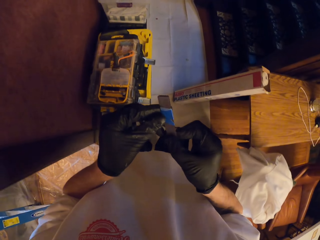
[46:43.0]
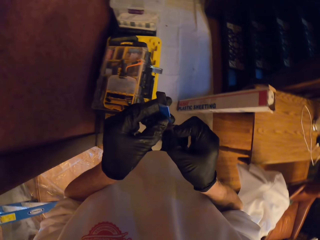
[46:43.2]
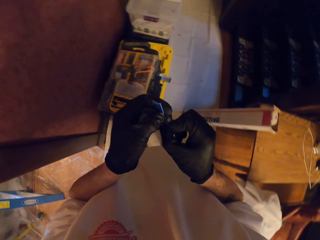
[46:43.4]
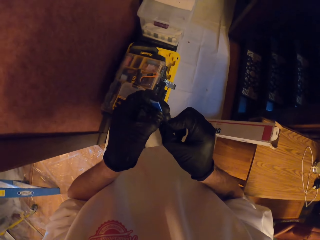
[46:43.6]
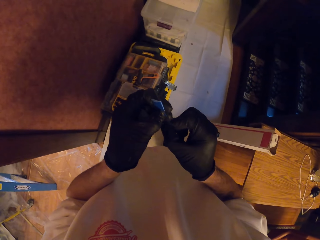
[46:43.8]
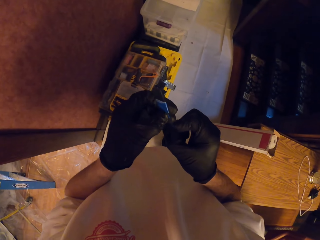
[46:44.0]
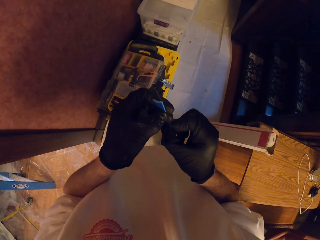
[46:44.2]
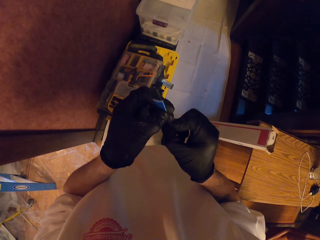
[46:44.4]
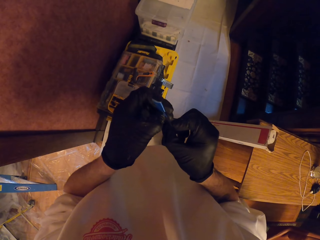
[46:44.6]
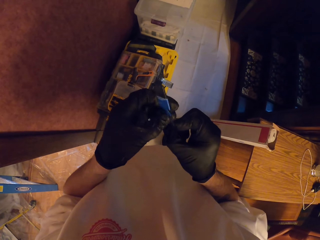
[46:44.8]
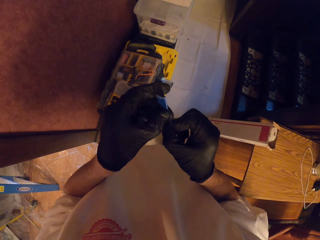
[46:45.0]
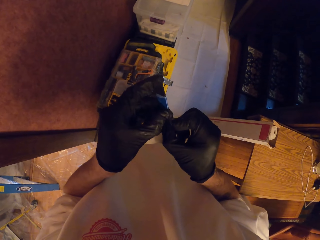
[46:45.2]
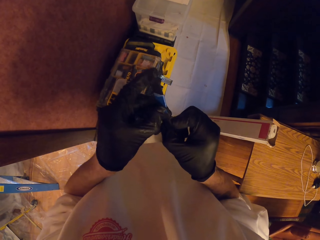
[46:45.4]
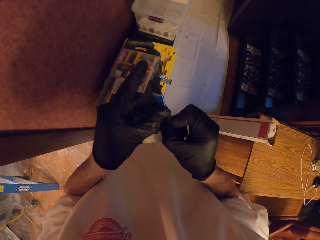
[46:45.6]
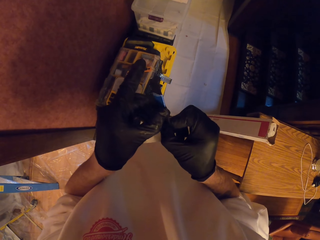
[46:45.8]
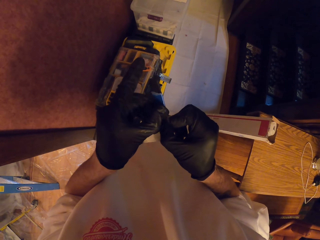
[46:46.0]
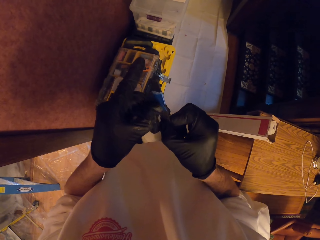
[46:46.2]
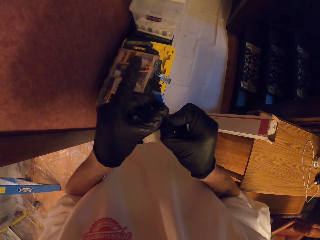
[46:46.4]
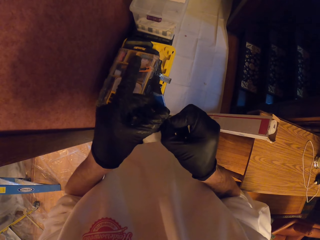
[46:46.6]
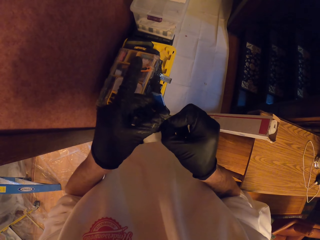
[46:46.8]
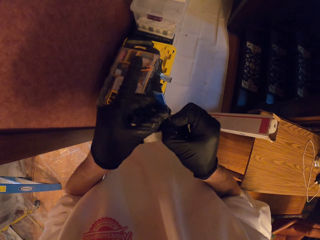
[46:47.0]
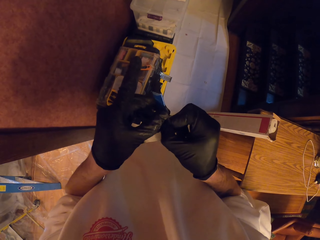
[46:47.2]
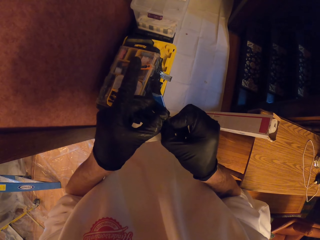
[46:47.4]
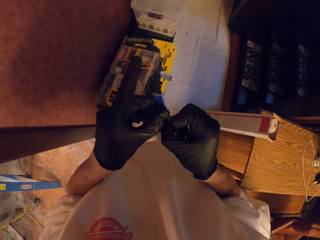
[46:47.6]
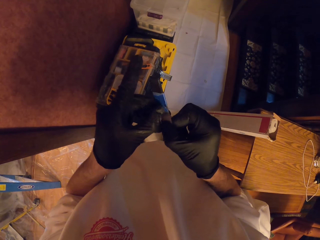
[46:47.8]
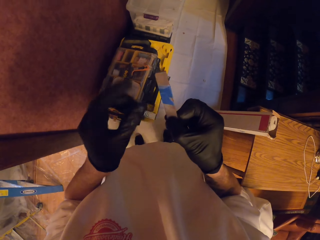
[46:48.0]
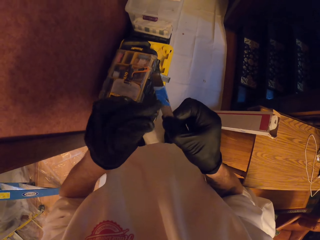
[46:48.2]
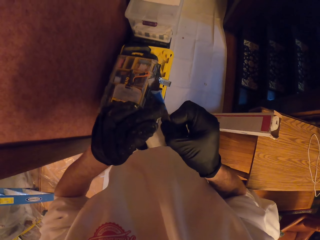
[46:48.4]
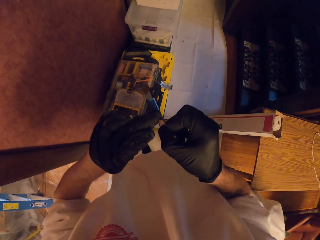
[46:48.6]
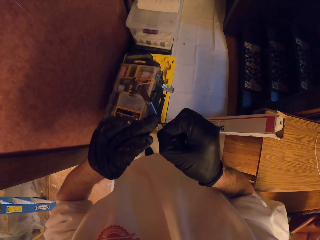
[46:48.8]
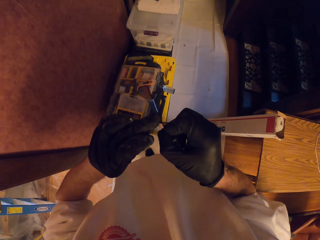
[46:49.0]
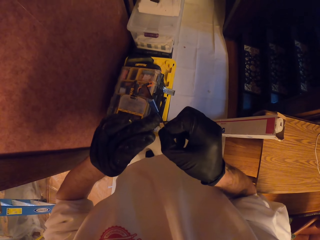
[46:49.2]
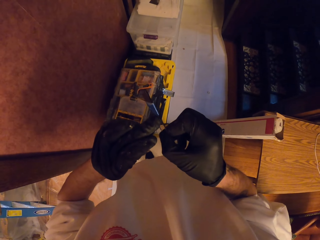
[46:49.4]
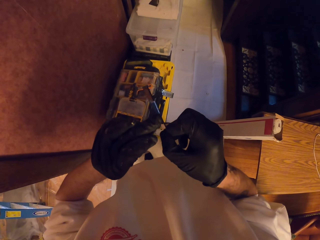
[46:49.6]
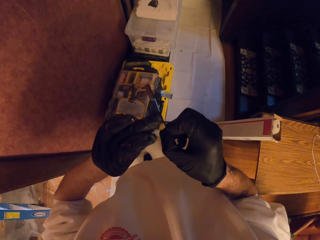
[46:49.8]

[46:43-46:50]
The camera wearer unwraps the sellotape.

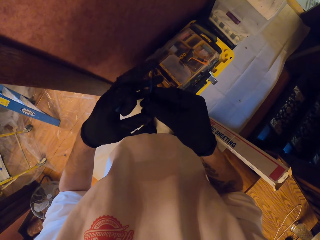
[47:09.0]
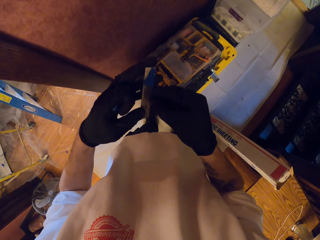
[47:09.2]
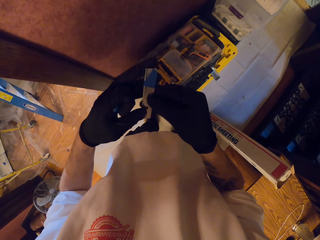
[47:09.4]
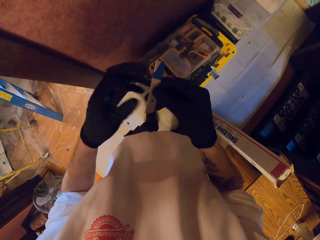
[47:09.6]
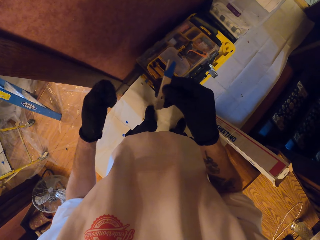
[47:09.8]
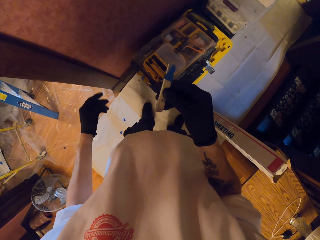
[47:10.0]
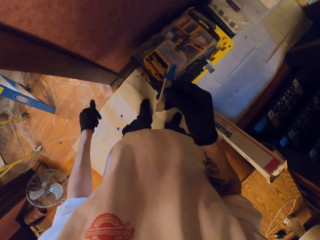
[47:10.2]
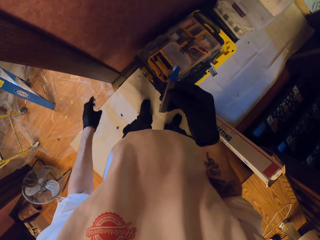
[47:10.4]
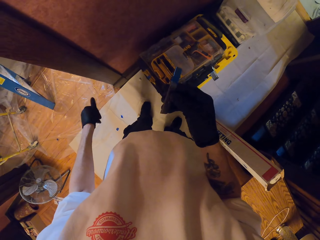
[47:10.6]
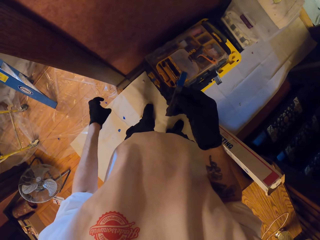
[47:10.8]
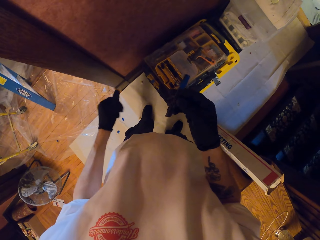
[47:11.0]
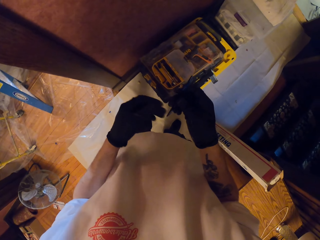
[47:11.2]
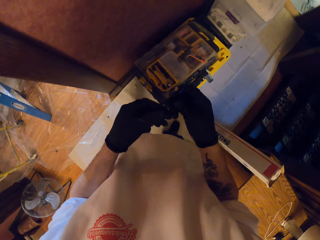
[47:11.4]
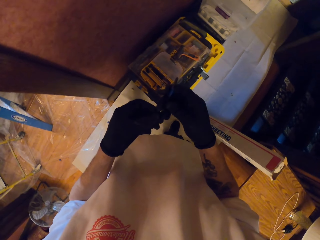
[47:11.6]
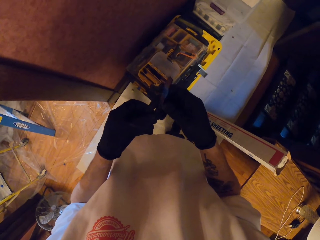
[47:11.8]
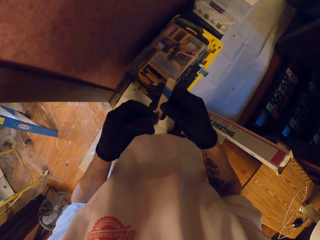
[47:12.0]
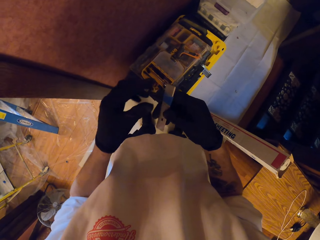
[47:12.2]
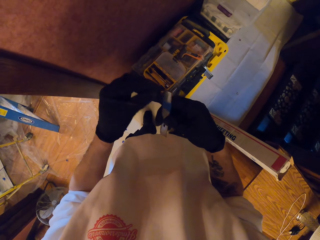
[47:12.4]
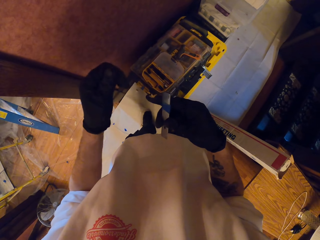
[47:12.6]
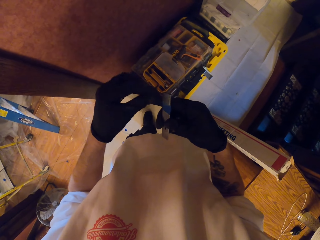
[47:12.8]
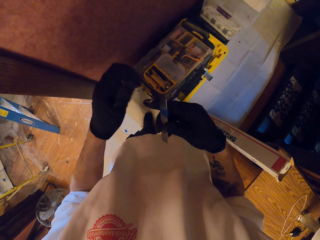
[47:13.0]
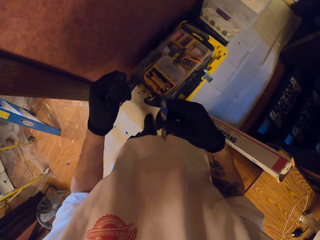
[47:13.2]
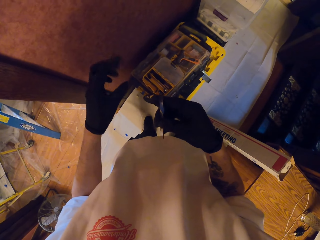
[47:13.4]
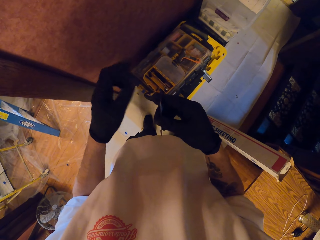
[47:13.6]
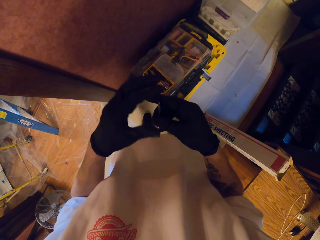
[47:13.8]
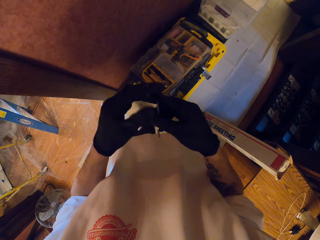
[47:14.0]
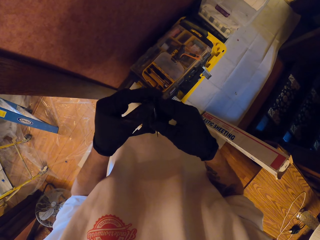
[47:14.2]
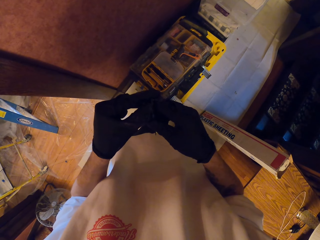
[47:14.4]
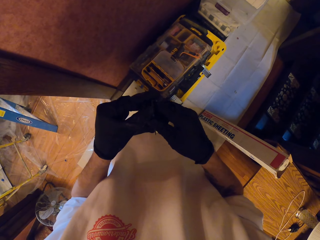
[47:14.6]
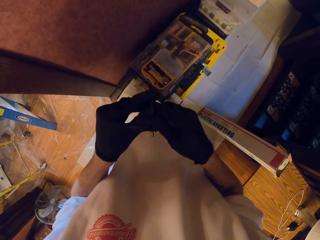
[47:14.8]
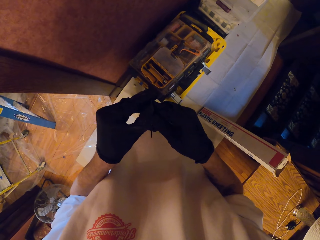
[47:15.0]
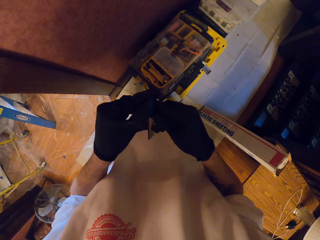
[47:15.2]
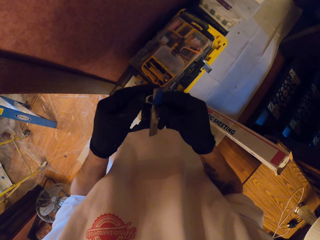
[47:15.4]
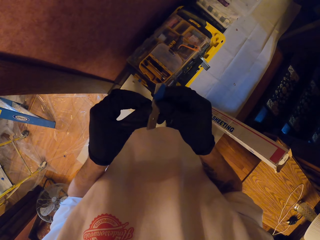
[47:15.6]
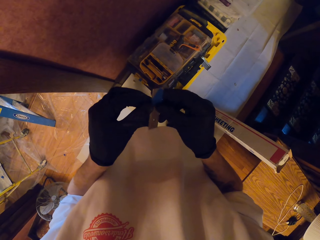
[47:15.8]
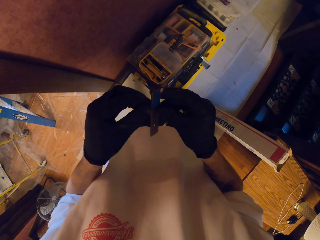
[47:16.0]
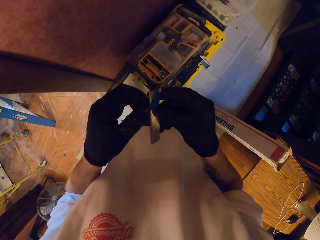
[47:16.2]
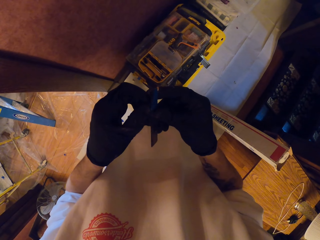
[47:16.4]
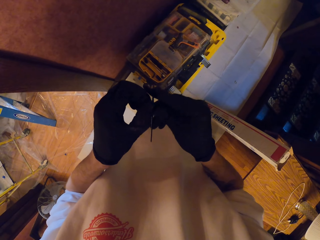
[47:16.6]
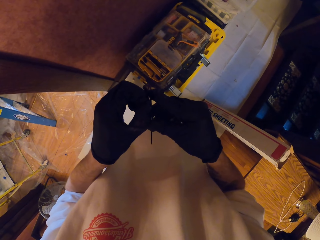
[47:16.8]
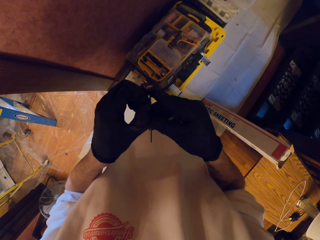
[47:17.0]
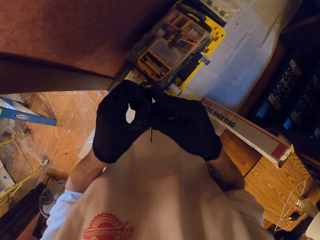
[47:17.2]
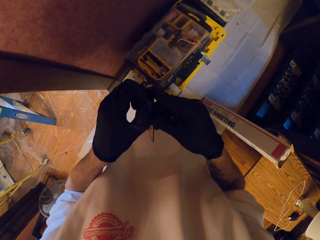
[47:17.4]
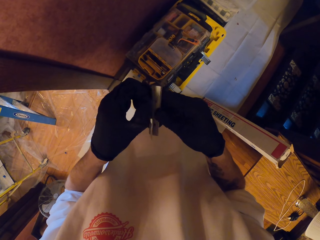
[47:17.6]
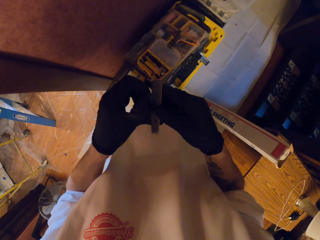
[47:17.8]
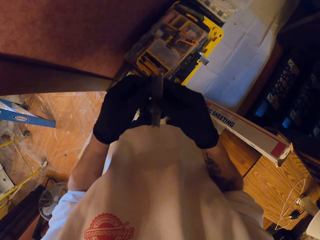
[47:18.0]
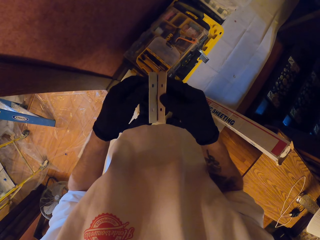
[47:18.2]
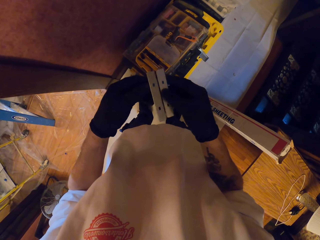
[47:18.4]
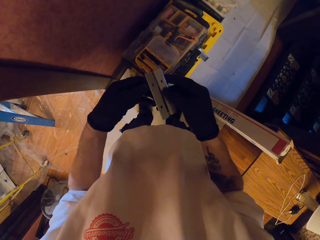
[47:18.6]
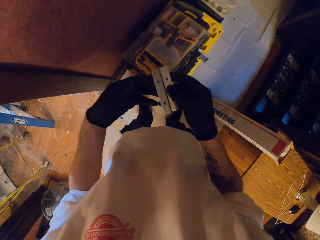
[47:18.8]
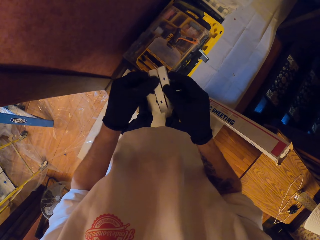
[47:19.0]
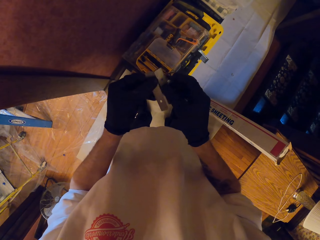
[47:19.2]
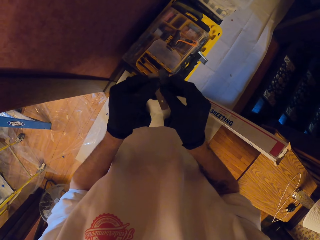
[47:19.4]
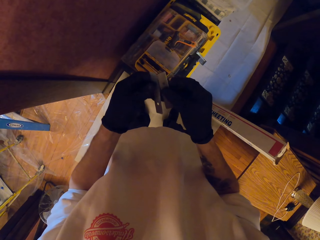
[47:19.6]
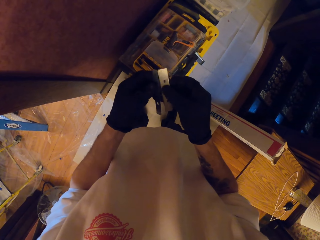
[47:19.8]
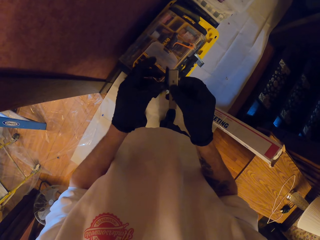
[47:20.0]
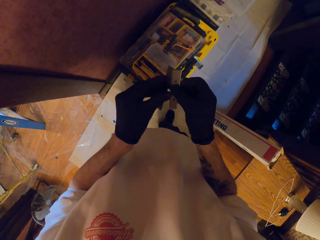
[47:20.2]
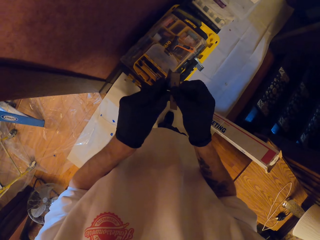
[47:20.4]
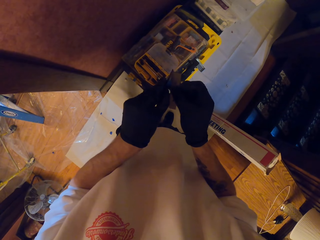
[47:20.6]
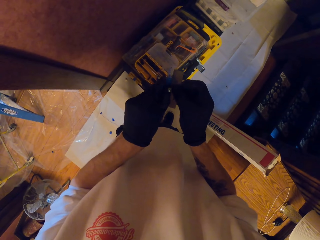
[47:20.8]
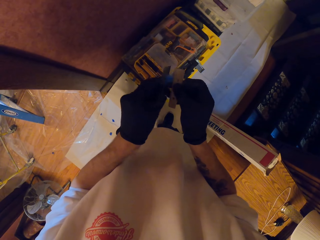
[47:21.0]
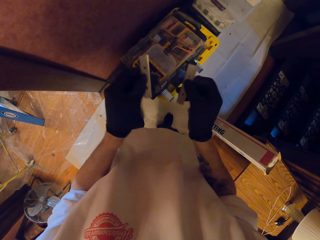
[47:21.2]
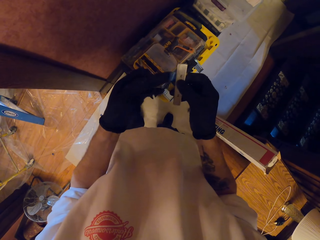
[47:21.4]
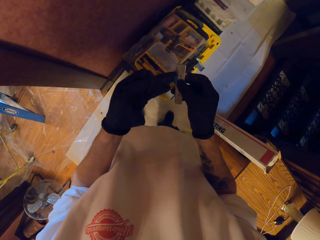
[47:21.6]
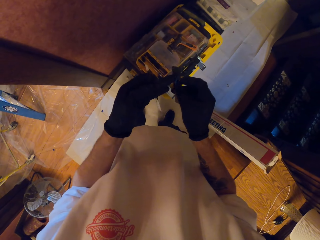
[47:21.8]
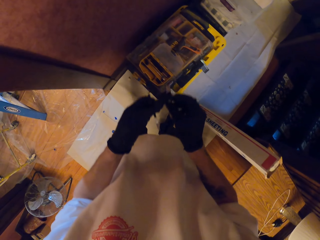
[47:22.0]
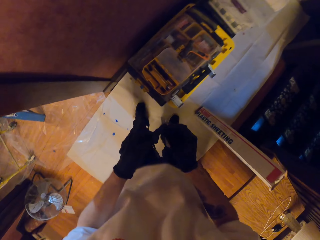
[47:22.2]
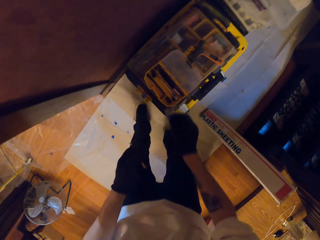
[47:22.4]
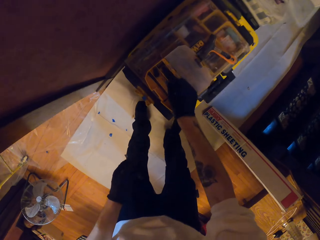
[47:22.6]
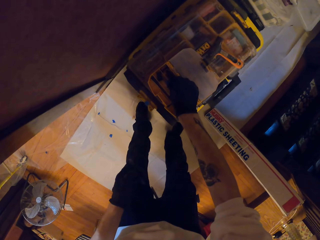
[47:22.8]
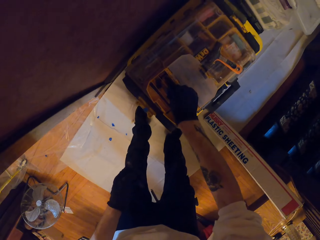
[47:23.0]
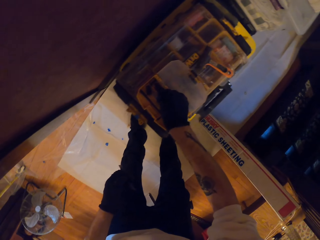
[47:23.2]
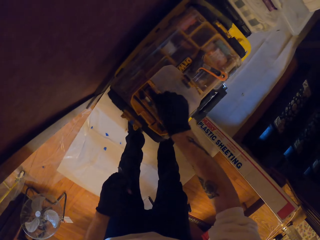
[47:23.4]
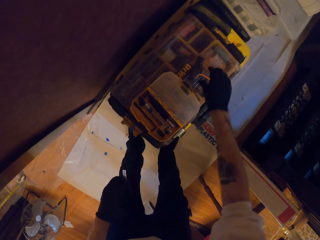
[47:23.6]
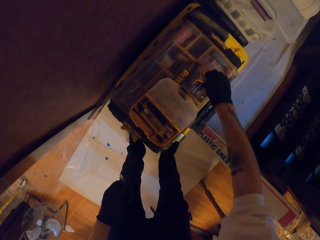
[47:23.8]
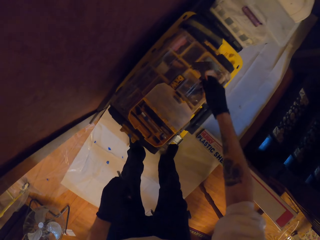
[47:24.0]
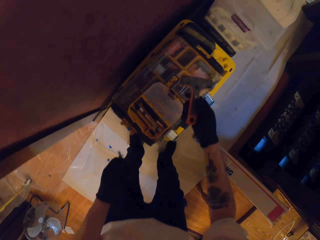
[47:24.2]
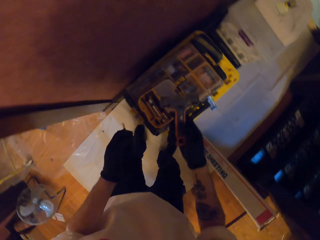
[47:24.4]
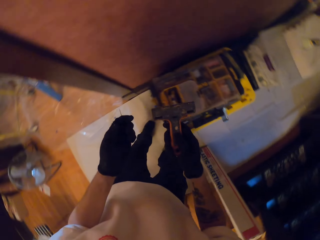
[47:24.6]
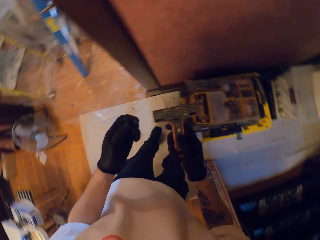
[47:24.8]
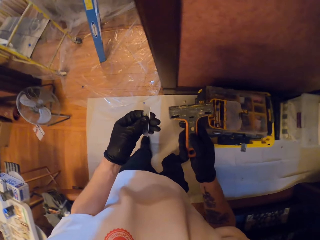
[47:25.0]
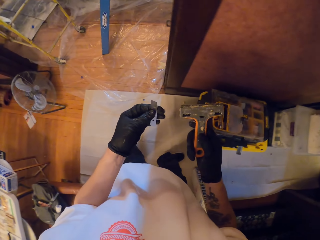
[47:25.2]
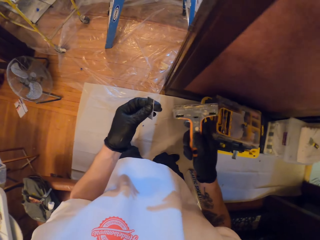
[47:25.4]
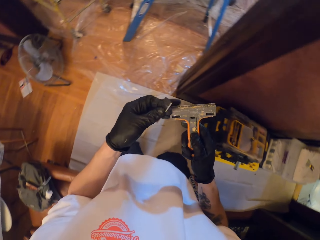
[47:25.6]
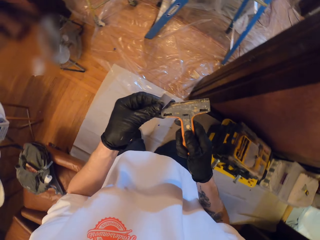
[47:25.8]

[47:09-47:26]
The camera wearer drops the sellotape. They unwrap the sellotape. They put one piece of blade in the tool kit. They pick up the wall scraper.
